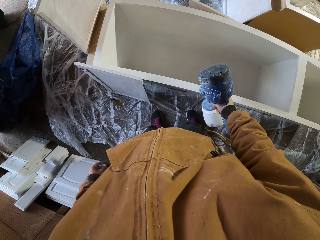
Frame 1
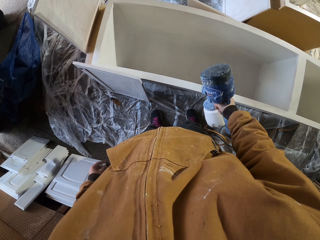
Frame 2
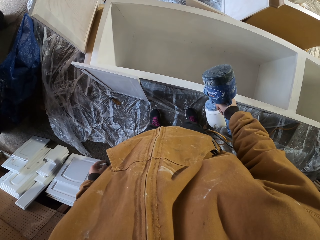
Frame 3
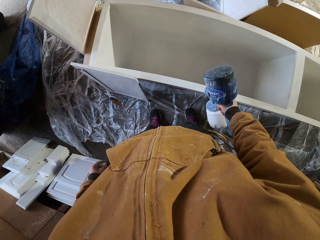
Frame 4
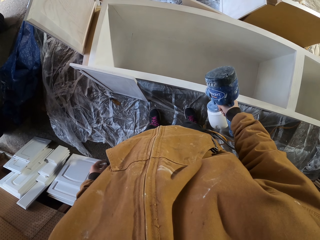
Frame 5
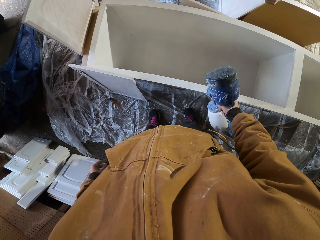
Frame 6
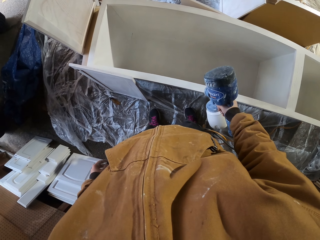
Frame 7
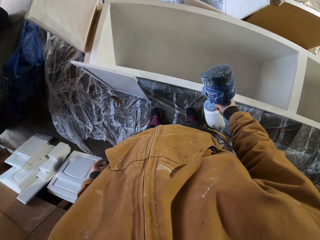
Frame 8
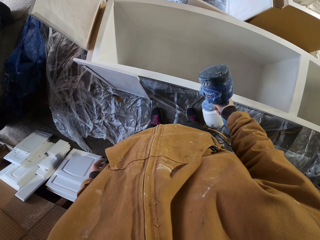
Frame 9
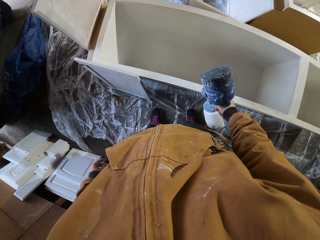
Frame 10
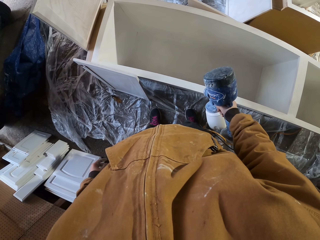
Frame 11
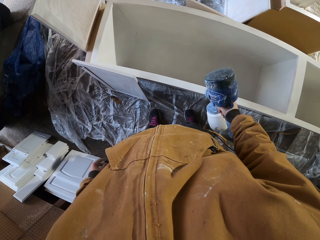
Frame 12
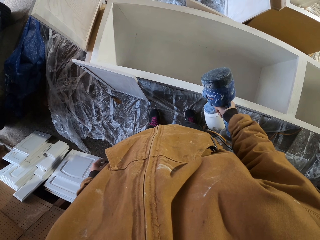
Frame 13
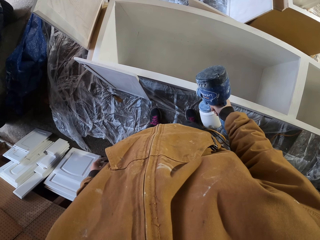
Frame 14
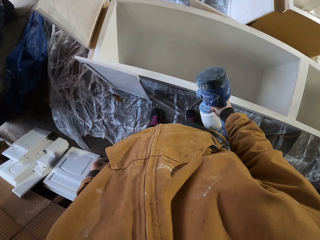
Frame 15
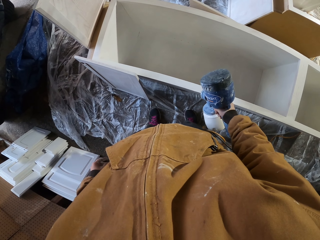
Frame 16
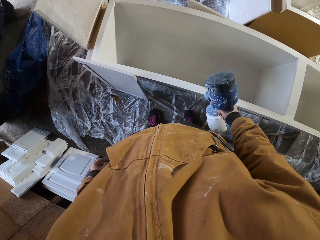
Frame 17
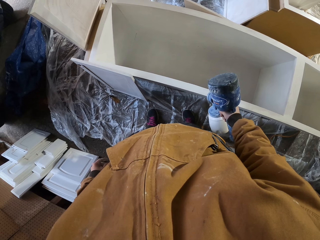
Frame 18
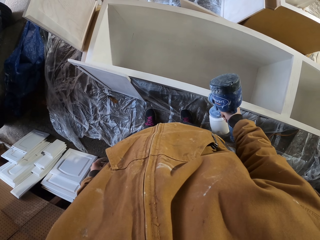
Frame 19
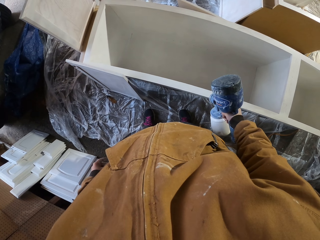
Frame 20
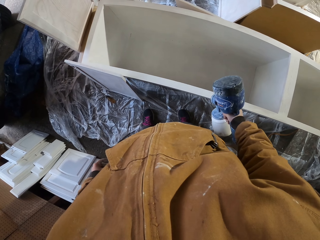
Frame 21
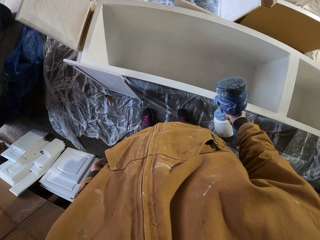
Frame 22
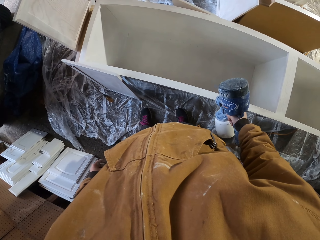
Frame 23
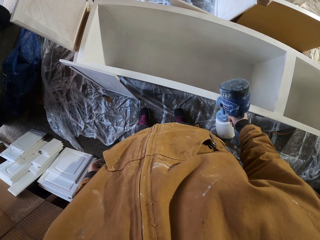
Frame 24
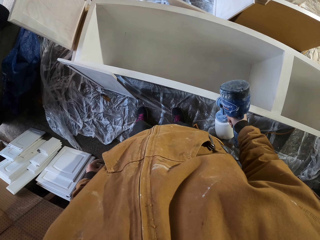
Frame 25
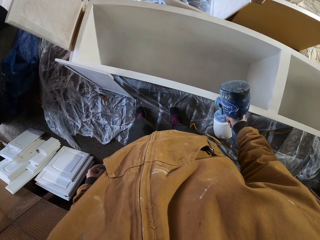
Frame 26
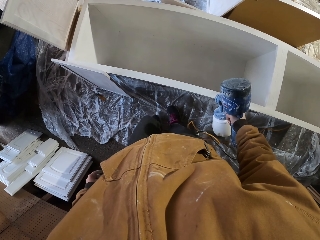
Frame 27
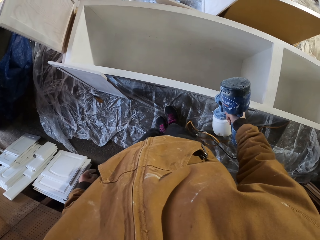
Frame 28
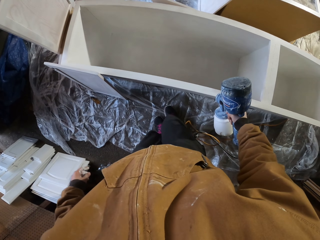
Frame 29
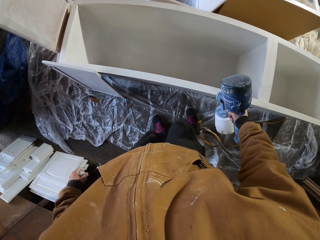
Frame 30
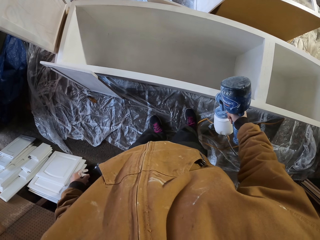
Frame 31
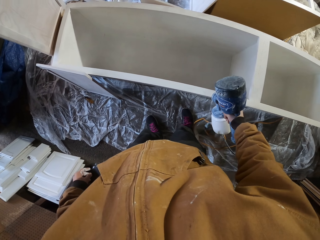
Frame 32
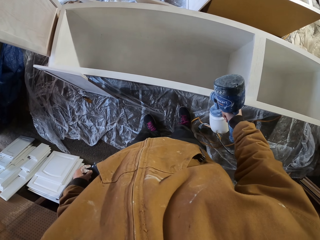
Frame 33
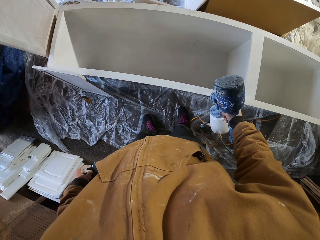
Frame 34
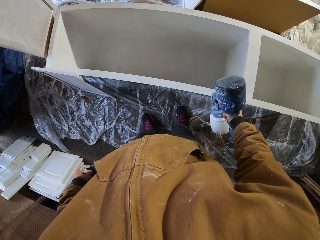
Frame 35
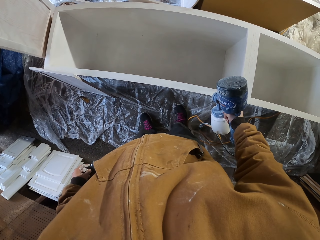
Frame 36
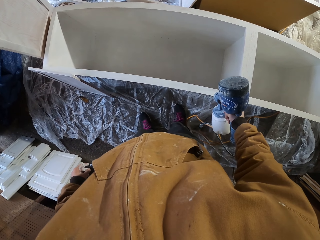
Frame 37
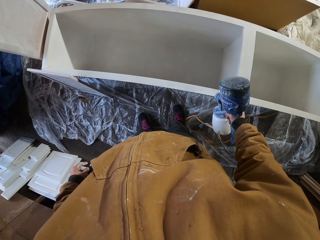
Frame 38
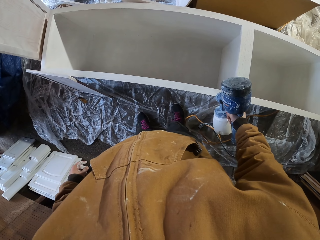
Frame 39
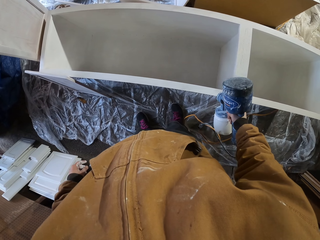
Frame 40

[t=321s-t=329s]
The camera wearer is painting.

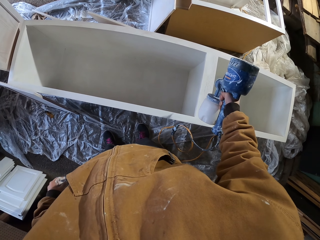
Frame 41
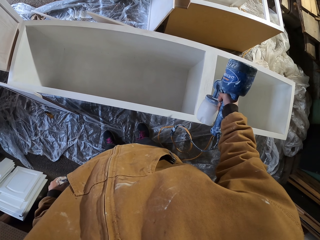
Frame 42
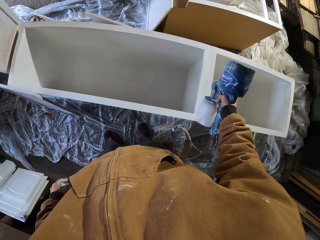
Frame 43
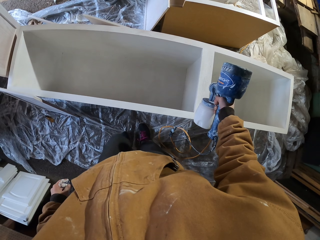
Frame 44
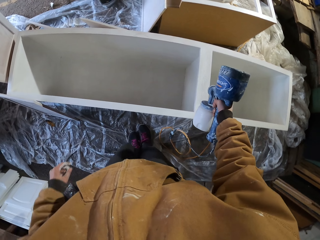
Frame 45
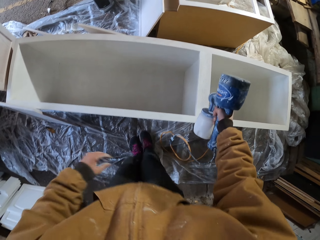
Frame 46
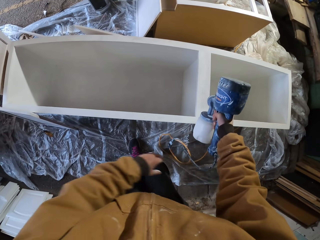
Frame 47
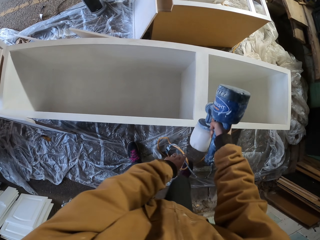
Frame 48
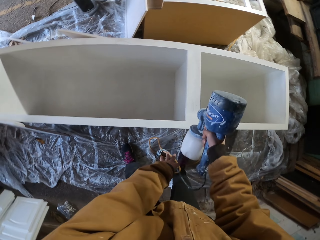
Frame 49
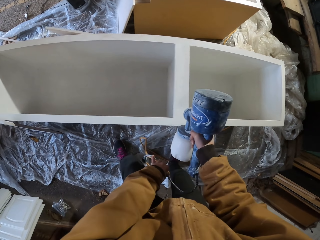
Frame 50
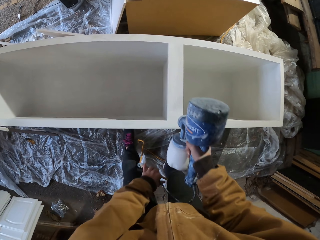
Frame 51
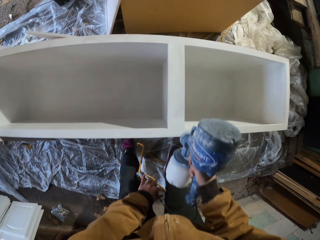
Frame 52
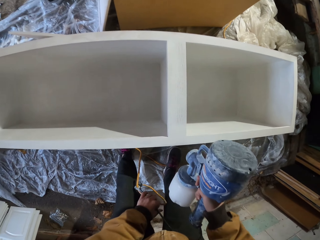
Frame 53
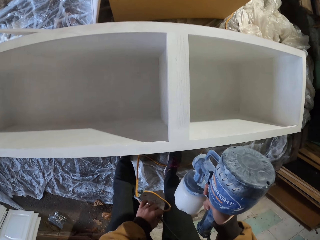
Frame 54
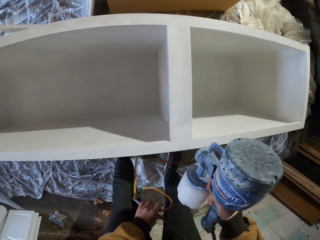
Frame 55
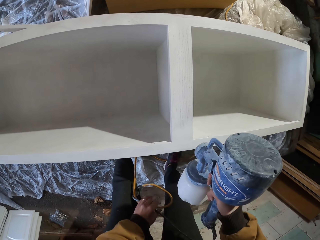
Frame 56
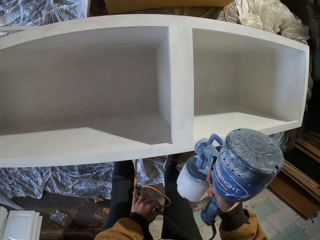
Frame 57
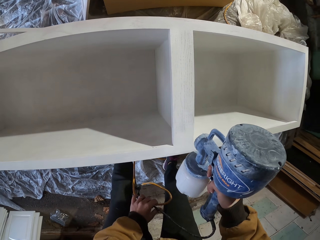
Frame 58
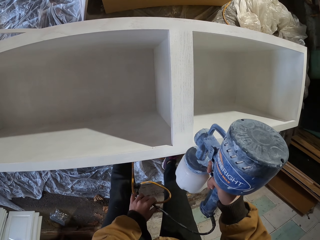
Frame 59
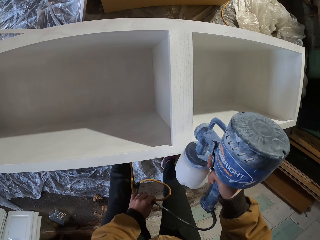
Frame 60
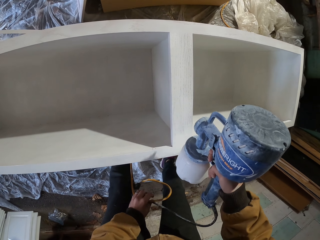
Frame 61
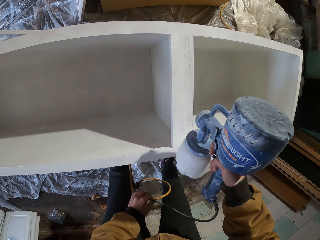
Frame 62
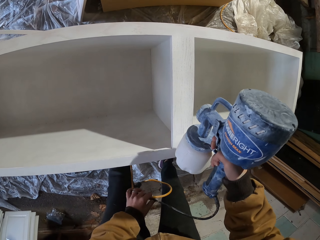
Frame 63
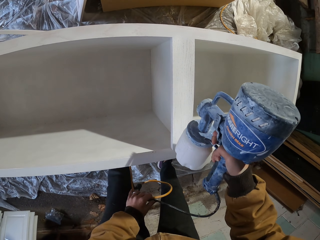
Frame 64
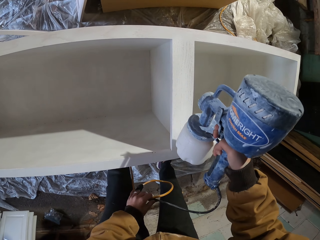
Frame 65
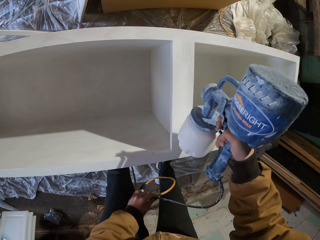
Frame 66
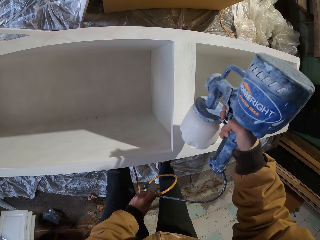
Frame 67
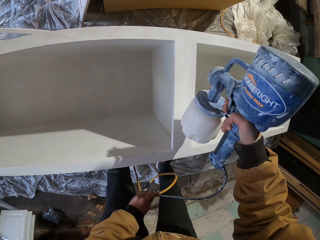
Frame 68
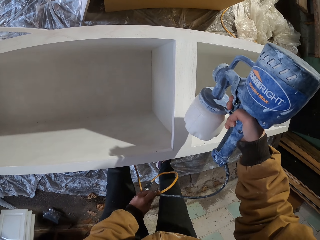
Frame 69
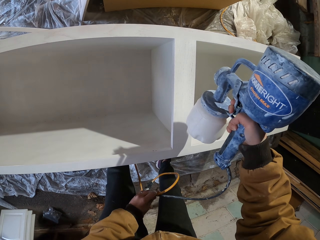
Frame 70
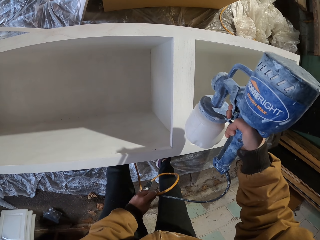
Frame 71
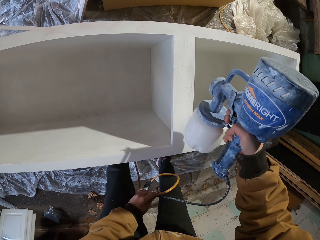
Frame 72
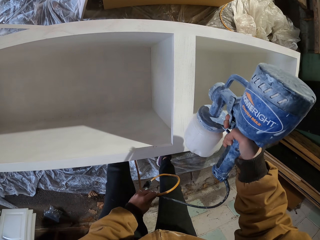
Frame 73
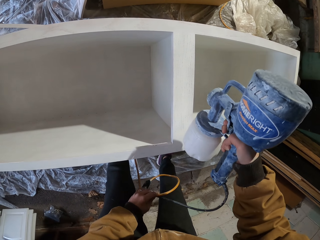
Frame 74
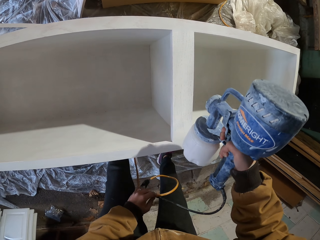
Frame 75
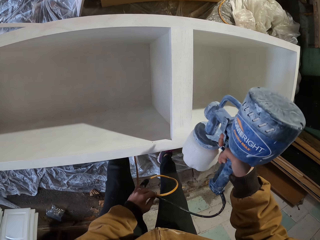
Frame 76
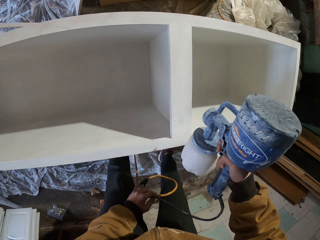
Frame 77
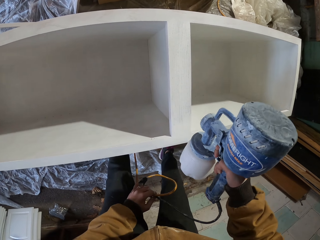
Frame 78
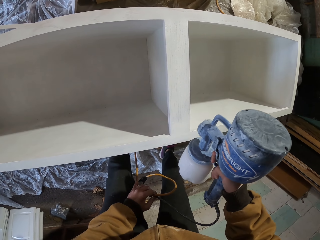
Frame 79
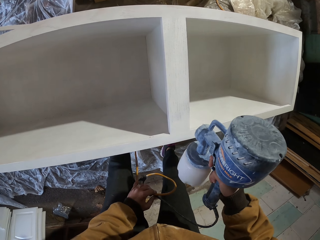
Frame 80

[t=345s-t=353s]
The camera wearer holds the paint sprayer cable. They paint the cabinet with the paint sprayer. They are touching the cable.

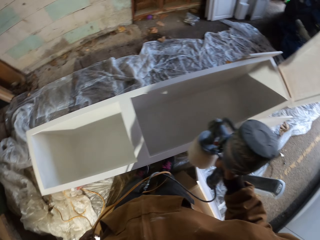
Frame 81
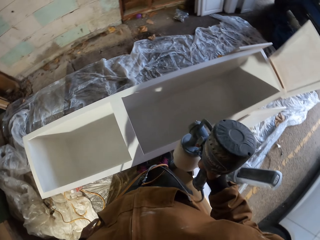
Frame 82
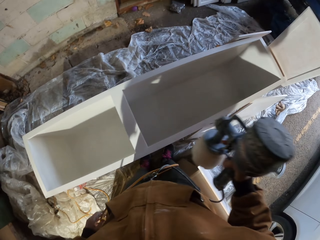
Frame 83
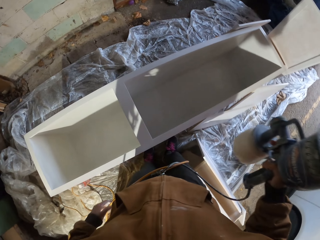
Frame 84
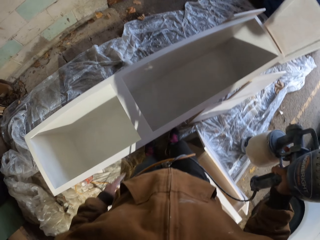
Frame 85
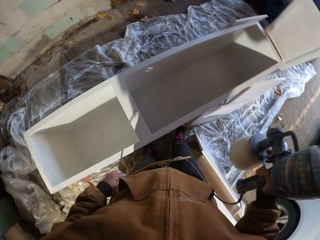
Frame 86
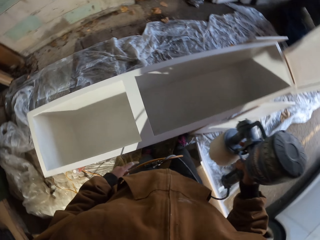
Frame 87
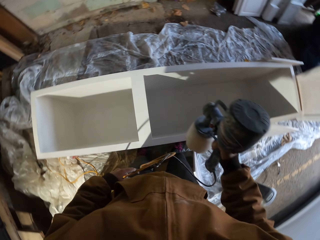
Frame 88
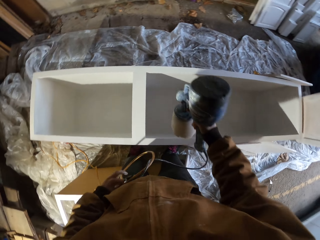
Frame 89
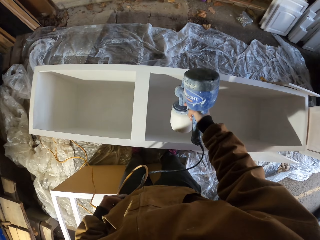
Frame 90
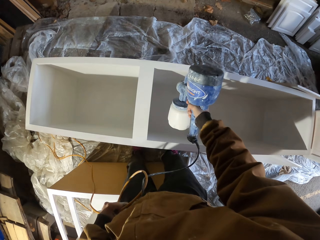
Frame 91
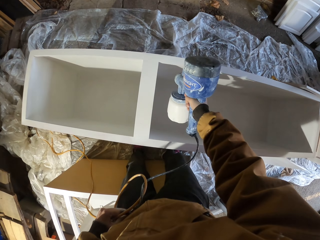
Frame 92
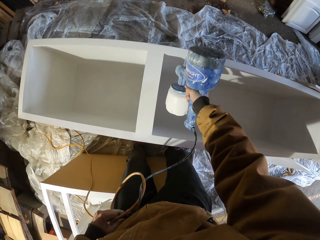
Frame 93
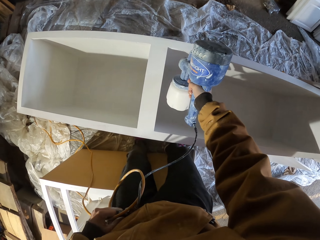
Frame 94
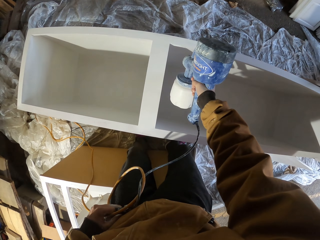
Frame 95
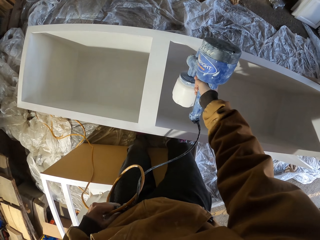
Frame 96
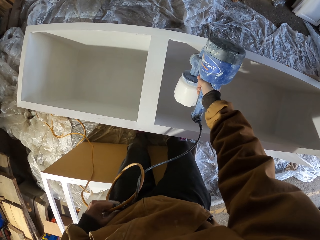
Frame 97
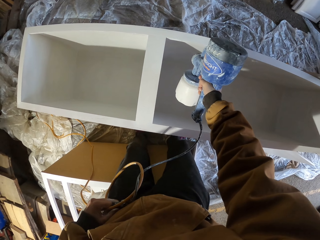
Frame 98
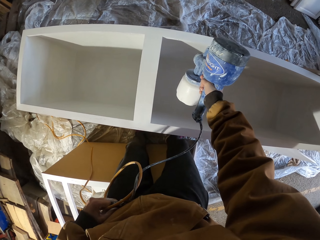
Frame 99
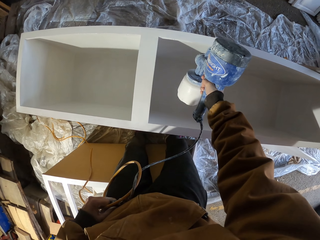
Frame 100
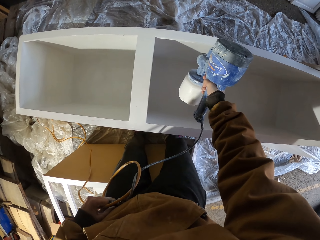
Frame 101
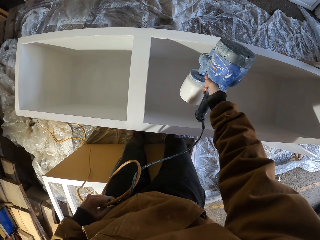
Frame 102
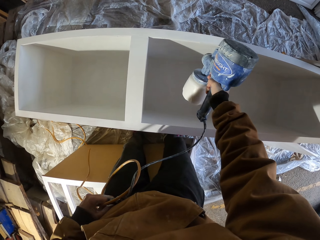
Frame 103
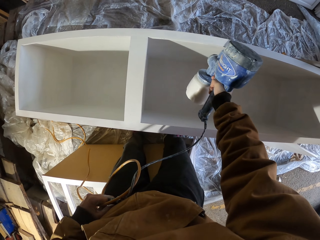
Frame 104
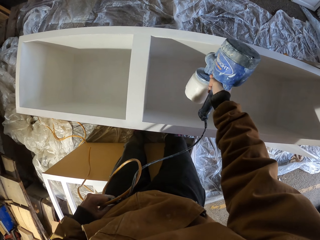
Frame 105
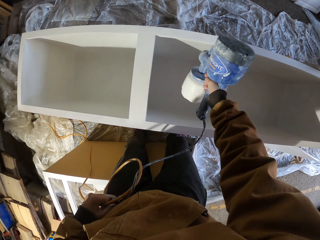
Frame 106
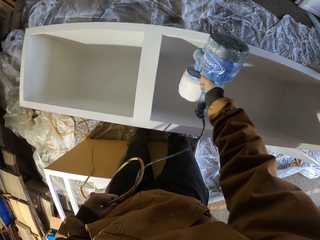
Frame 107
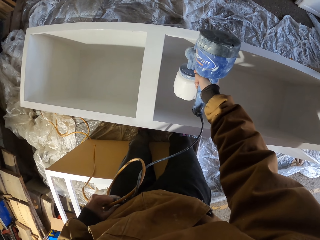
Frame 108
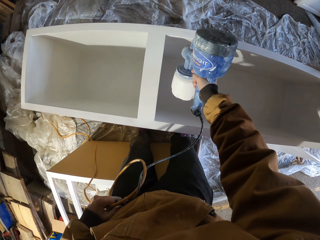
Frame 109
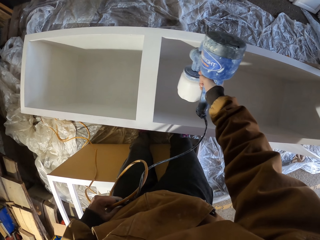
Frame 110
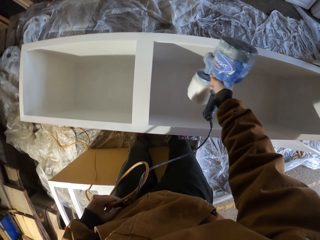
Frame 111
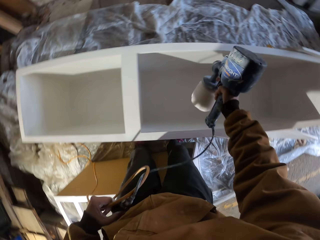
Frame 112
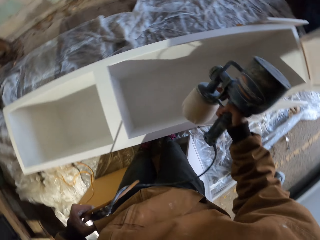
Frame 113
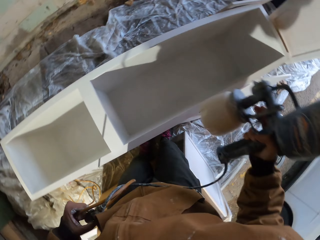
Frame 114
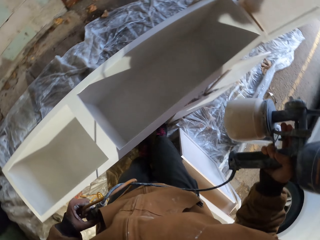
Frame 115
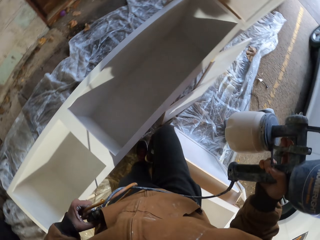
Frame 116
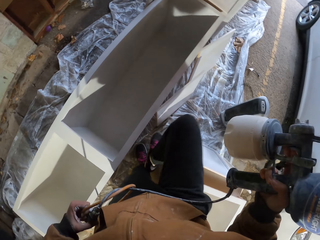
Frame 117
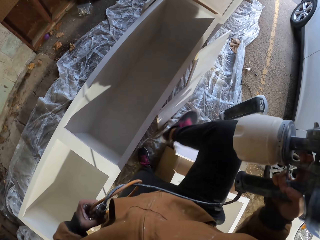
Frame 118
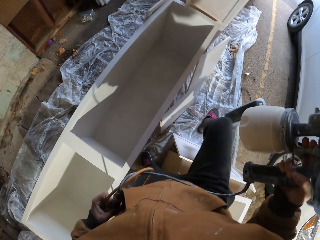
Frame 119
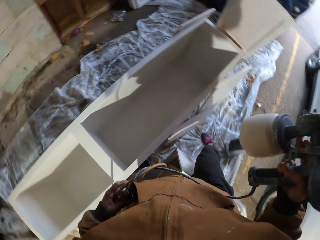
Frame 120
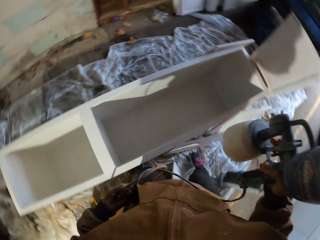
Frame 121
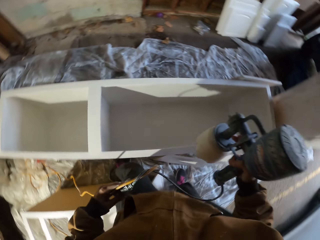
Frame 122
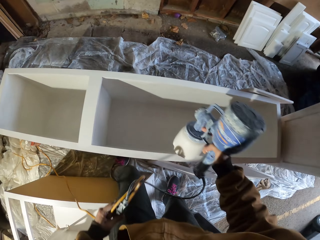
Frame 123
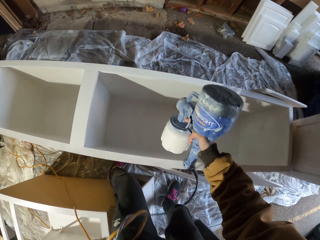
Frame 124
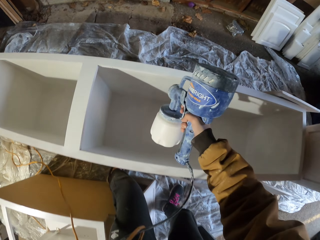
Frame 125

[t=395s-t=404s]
The camera wearer paints the cabinet with the paint sprayer. They move the leg.
